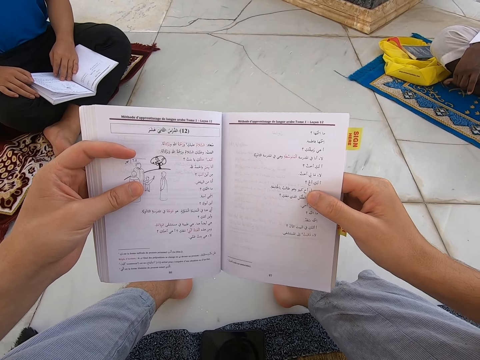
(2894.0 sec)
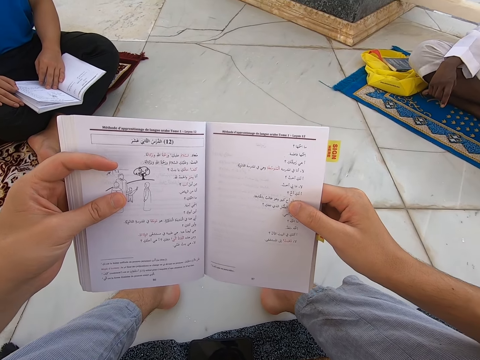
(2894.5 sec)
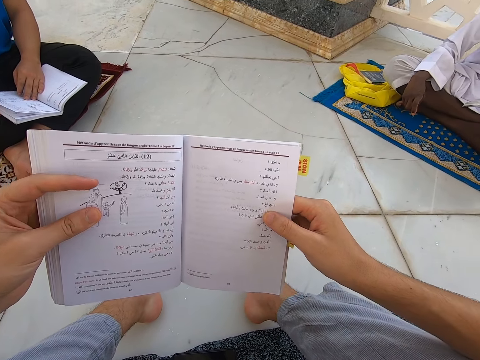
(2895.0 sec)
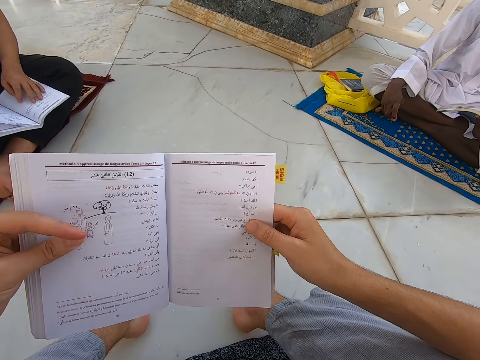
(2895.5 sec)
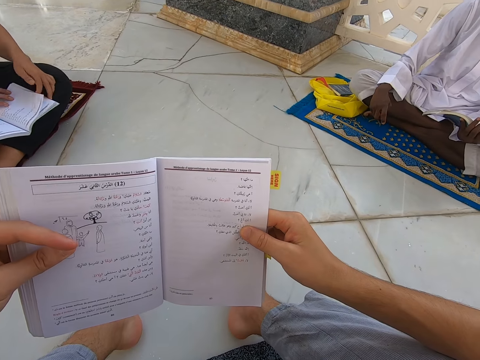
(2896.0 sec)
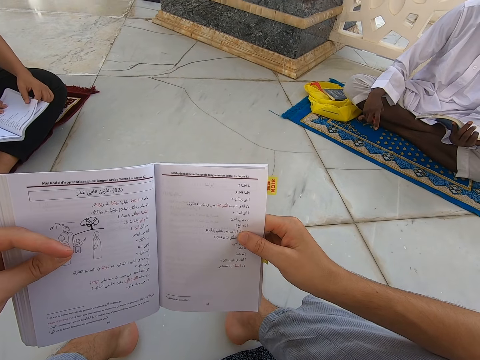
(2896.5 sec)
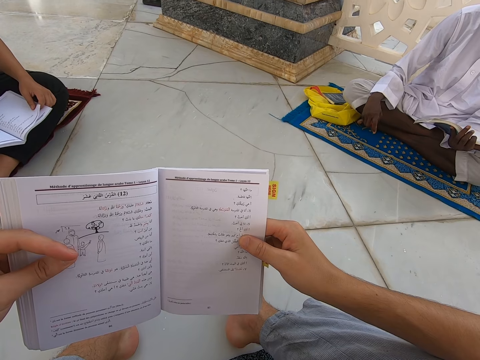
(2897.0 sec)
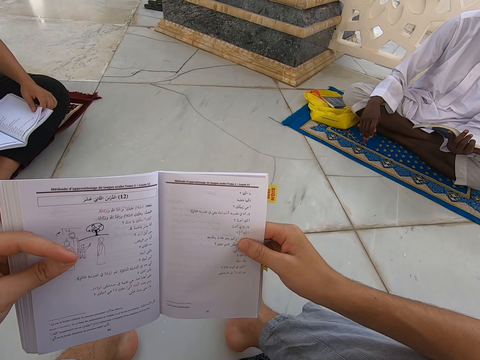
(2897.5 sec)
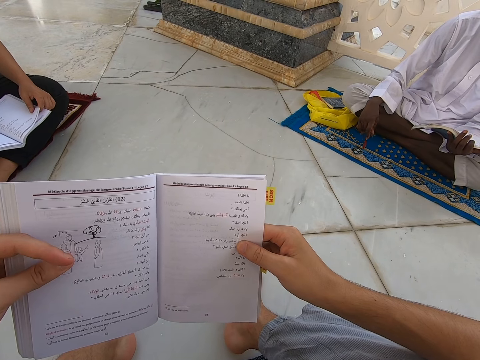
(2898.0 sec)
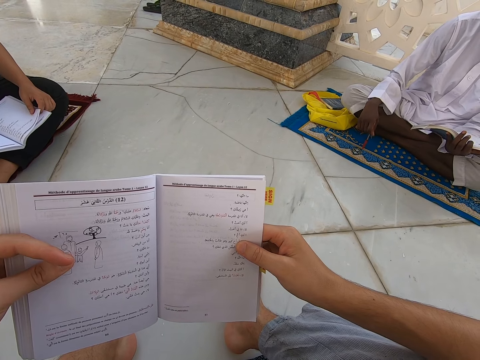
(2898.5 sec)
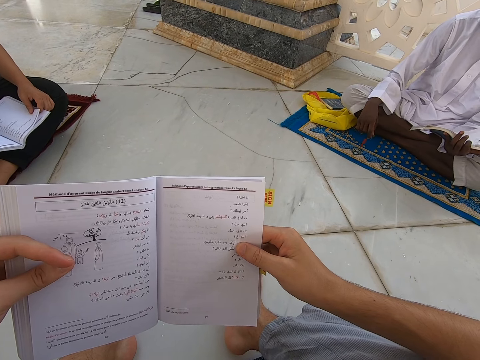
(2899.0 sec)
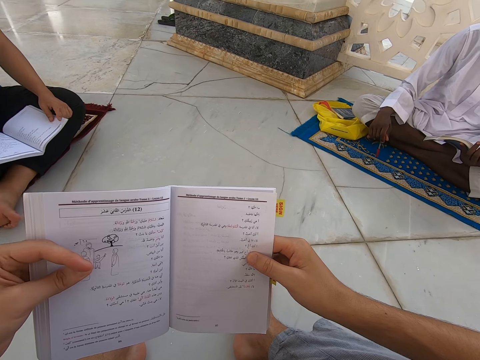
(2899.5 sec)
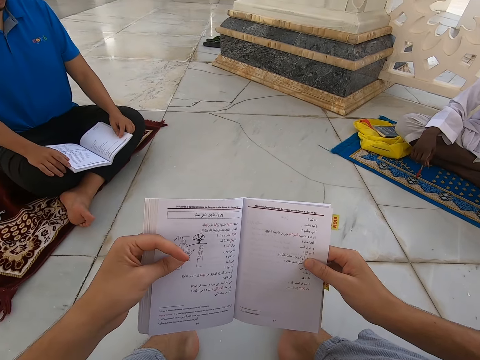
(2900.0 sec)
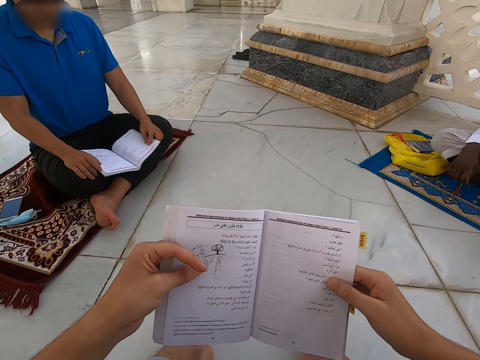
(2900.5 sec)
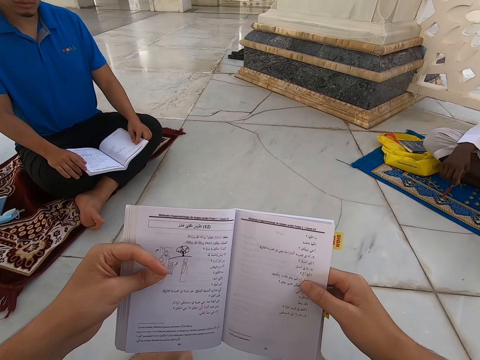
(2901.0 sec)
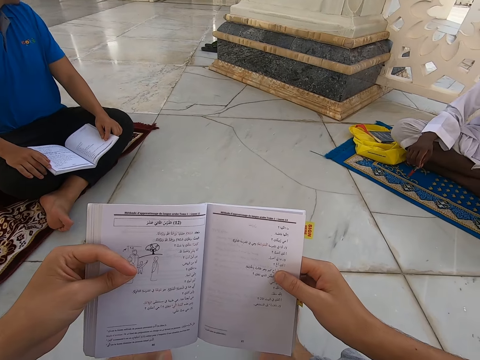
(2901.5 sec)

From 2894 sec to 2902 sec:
A person opens a new page of the book.

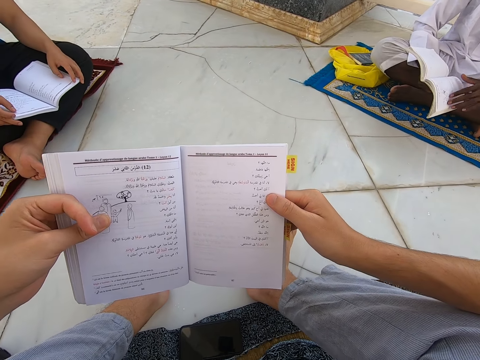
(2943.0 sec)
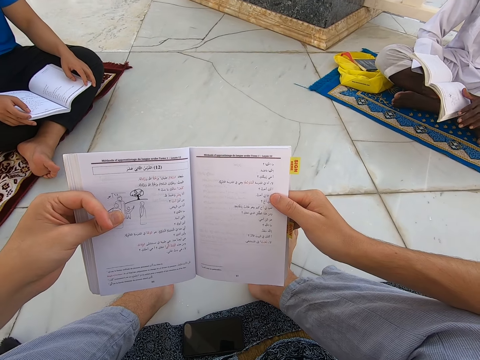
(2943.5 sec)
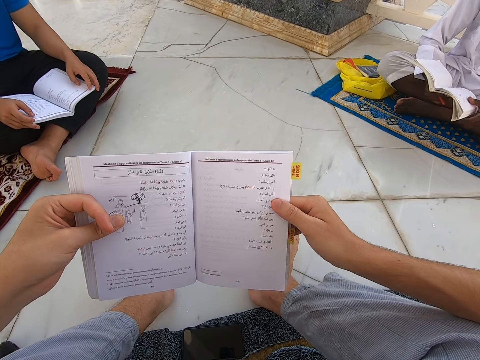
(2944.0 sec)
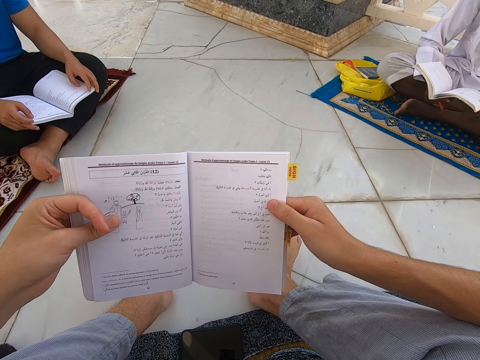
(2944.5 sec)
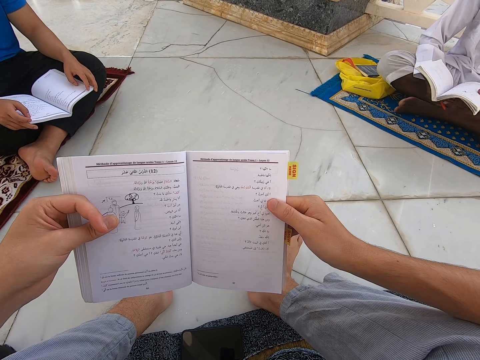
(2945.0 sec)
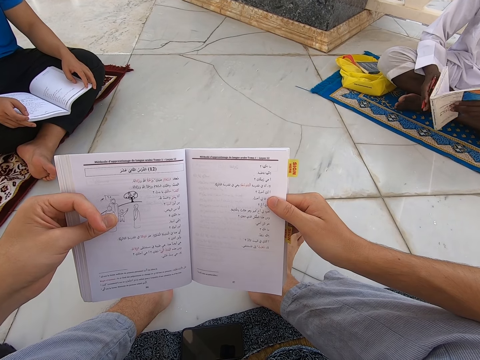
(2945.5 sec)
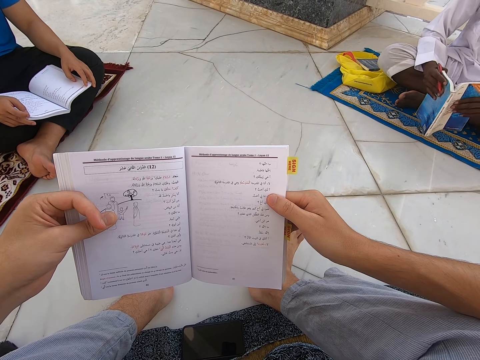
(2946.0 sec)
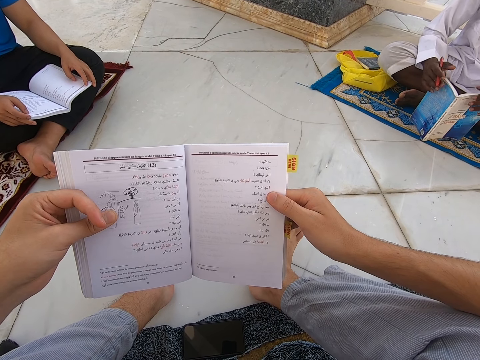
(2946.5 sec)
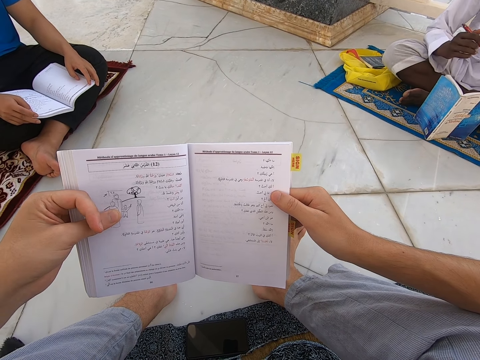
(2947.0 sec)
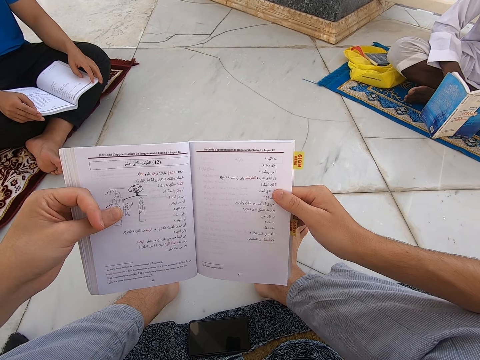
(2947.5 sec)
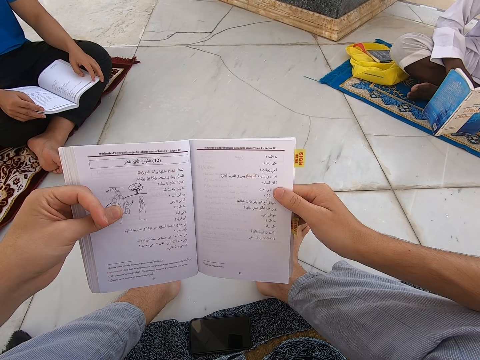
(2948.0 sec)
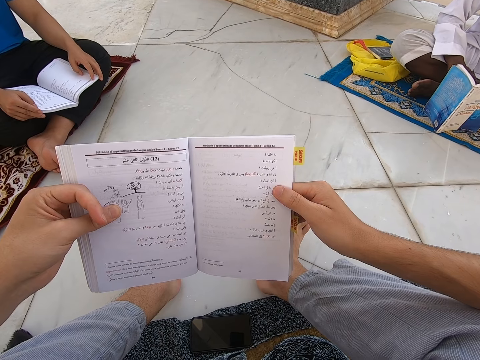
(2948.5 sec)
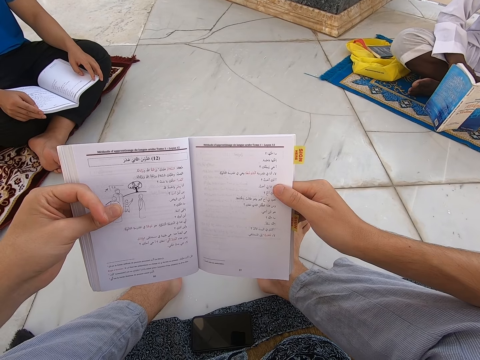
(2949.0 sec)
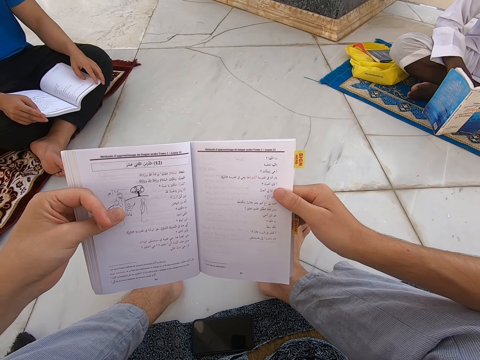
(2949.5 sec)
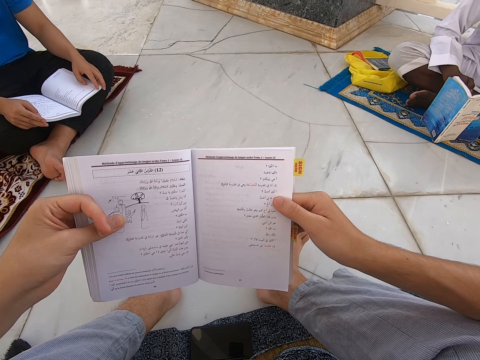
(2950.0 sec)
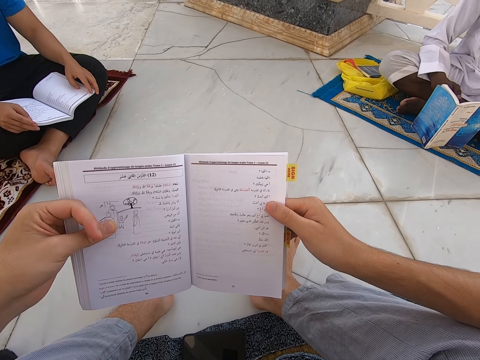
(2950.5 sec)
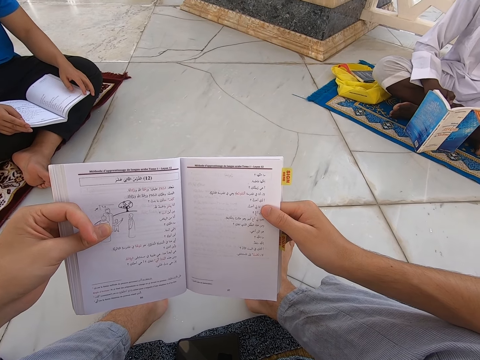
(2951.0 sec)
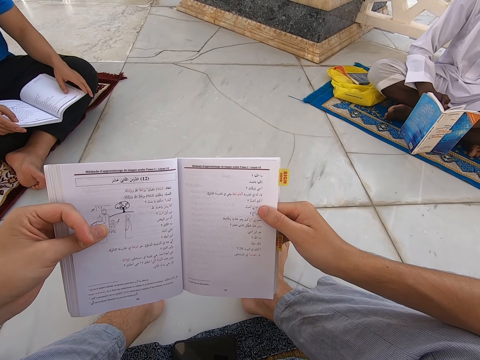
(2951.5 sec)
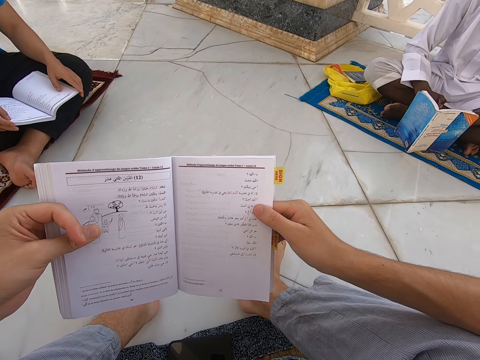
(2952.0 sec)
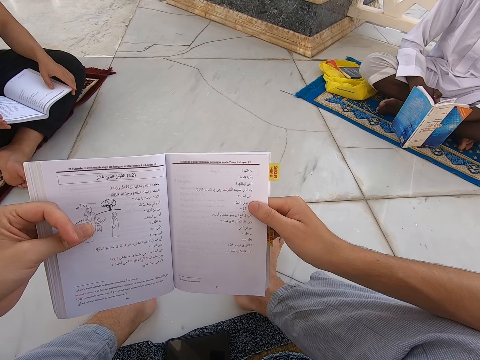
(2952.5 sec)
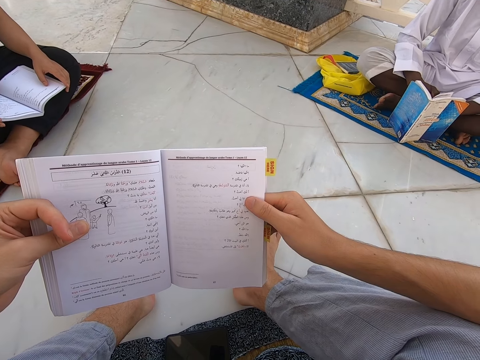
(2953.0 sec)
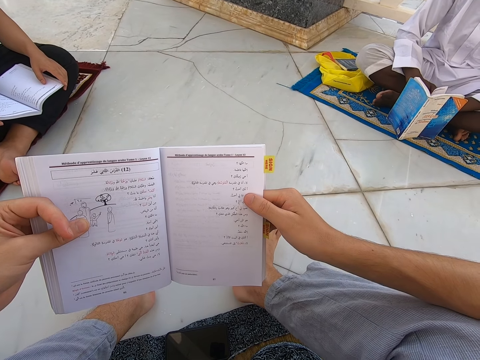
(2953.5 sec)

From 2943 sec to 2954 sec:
A person opens a new page of the book. The person puts the book down.

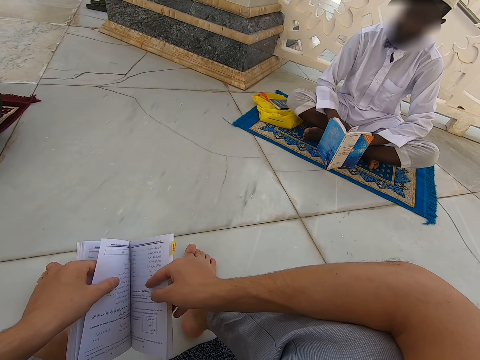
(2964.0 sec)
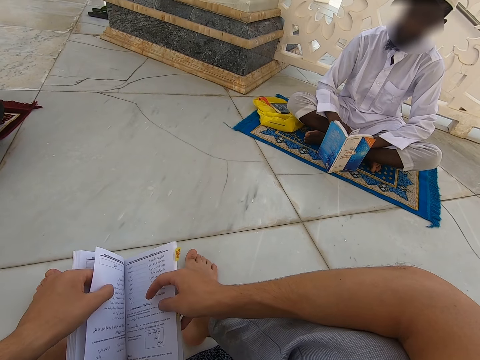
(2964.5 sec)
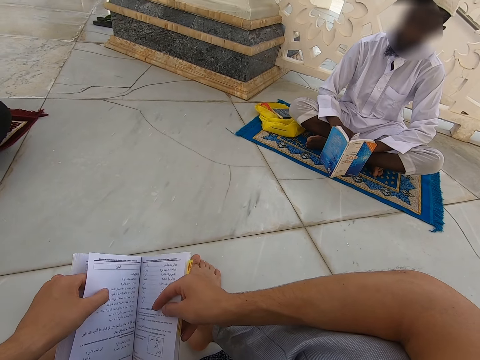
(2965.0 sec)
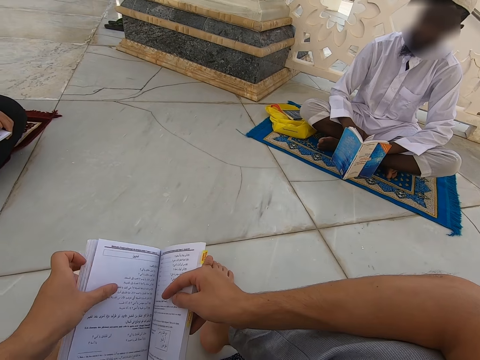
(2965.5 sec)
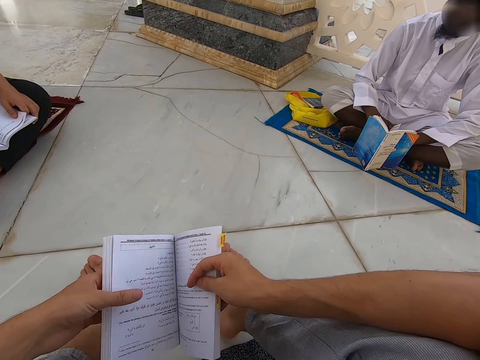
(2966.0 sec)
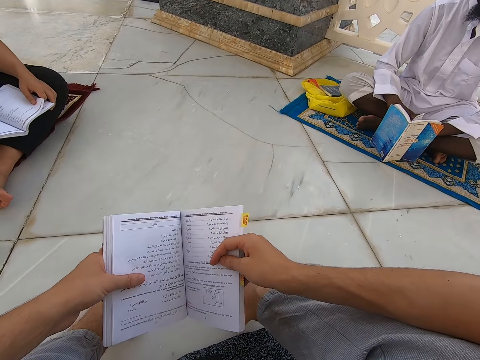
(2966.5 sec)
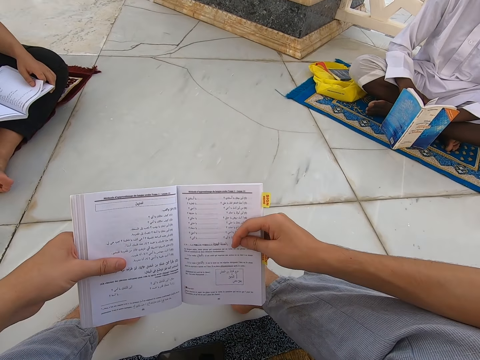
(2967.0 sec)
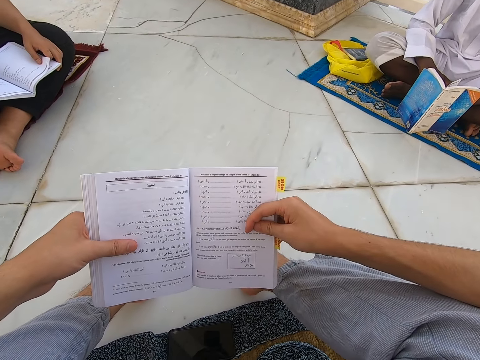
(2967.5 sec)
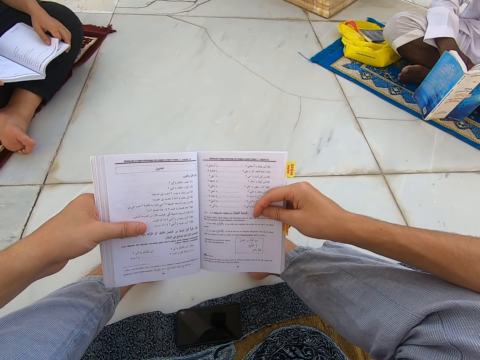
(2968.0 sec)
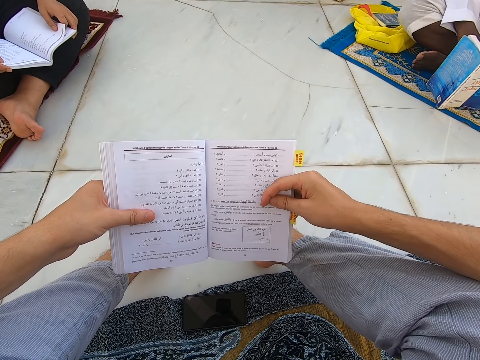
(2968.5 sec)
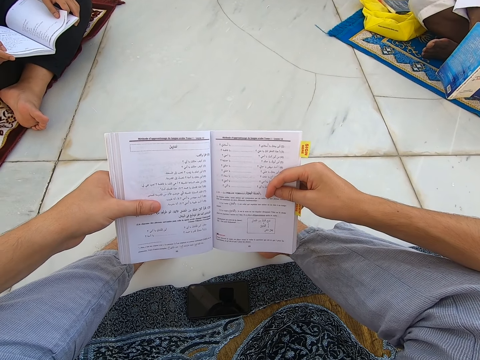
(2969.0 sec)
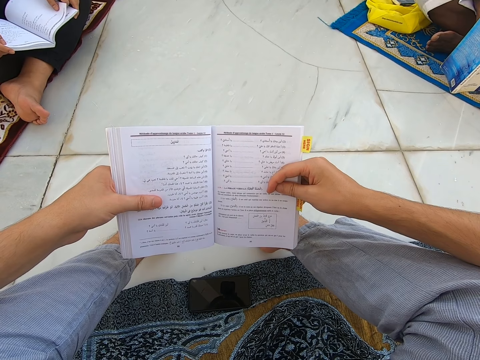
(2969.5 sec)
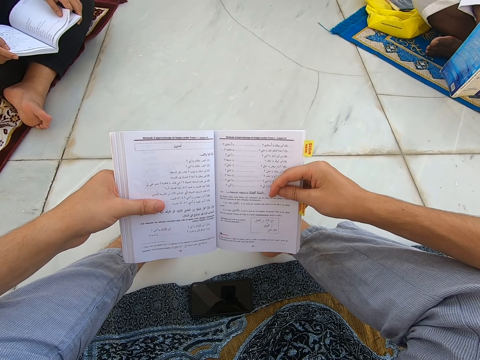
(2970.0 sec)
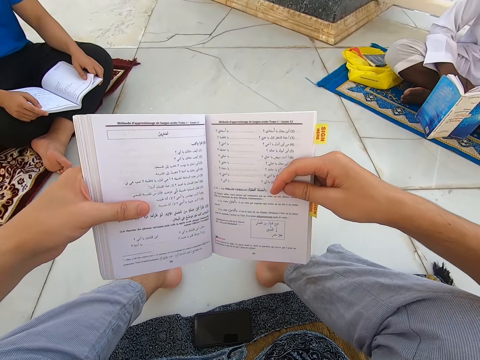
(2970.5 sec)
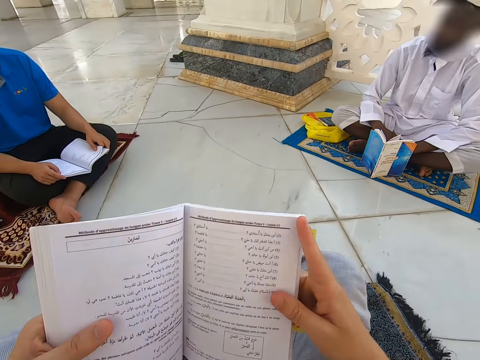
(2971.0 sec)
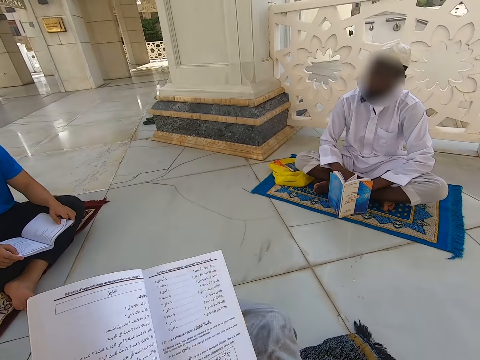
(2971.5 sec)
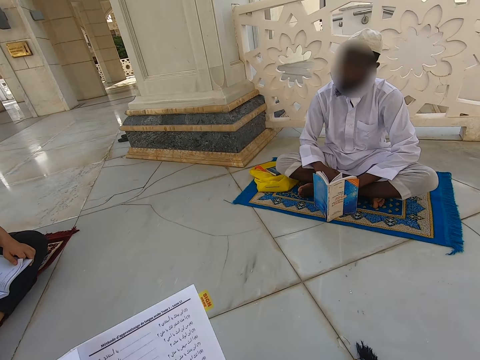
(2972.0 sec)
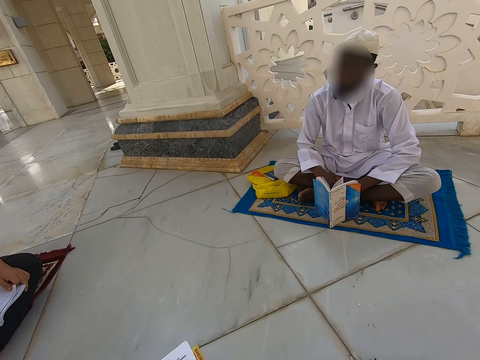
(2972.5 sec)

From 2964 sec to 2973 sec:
The camera wearer opens a new page of the book. They read the book.
